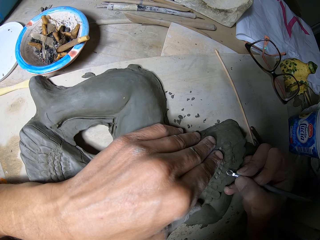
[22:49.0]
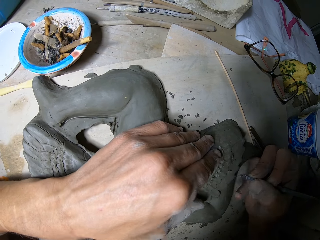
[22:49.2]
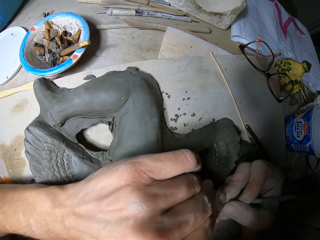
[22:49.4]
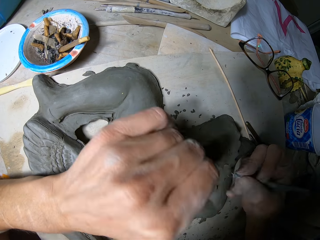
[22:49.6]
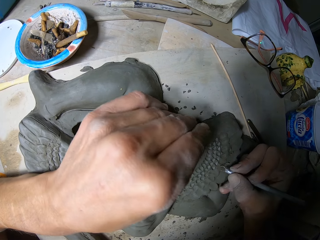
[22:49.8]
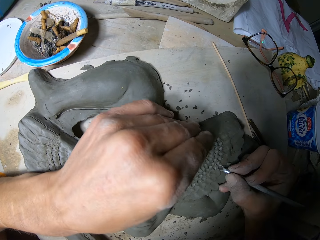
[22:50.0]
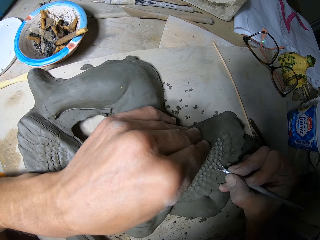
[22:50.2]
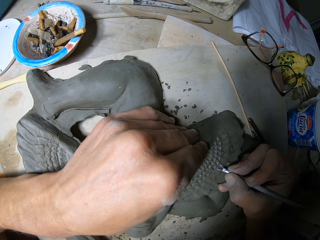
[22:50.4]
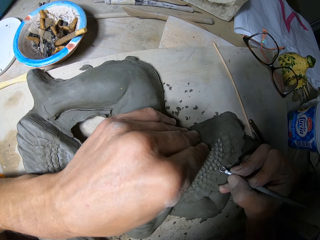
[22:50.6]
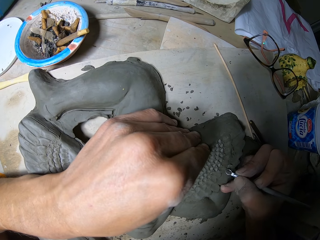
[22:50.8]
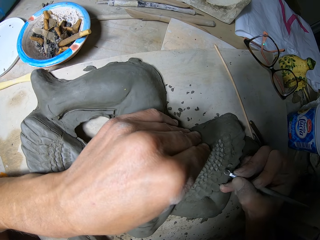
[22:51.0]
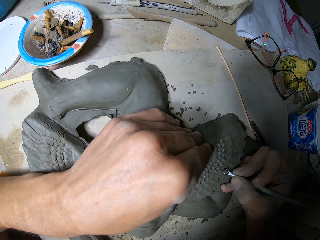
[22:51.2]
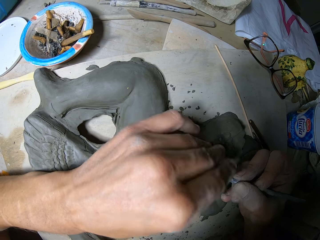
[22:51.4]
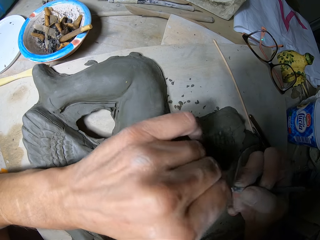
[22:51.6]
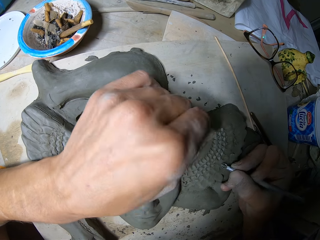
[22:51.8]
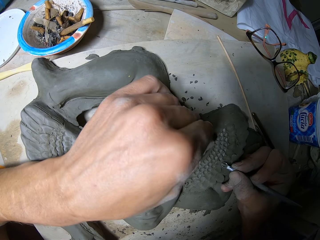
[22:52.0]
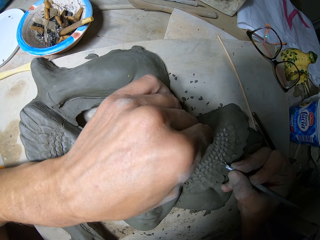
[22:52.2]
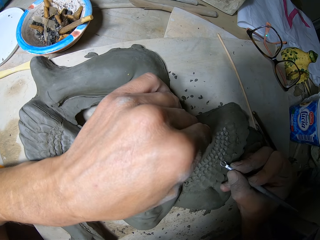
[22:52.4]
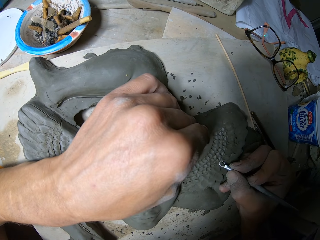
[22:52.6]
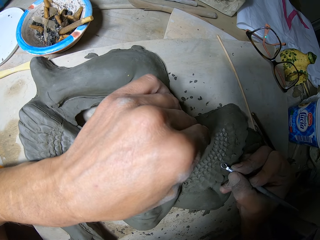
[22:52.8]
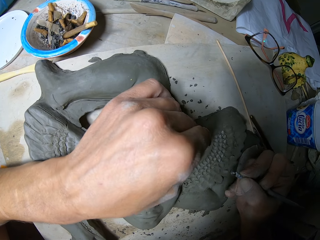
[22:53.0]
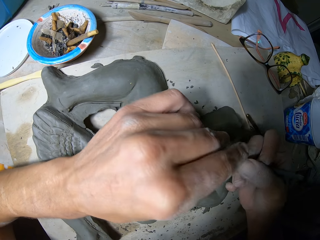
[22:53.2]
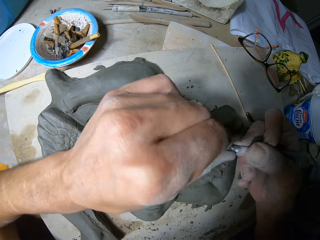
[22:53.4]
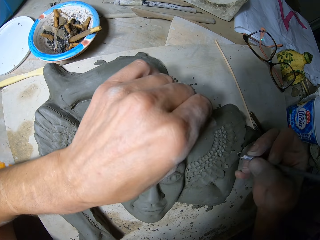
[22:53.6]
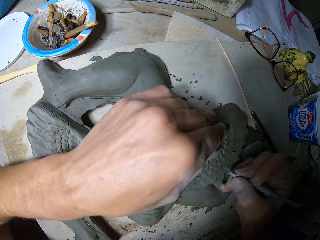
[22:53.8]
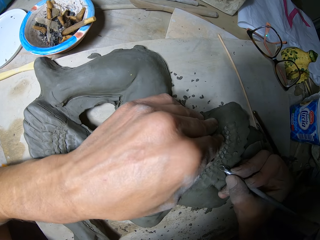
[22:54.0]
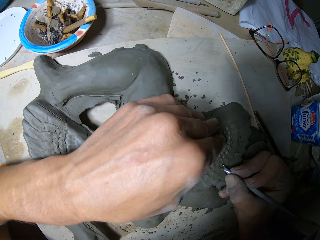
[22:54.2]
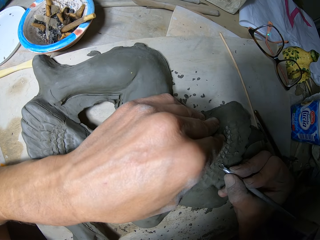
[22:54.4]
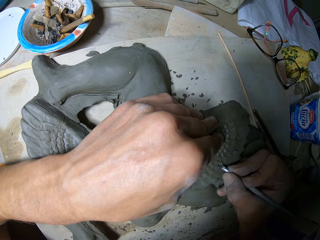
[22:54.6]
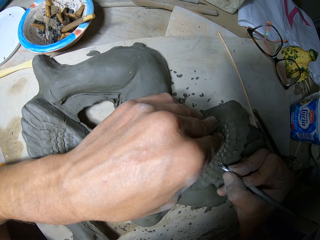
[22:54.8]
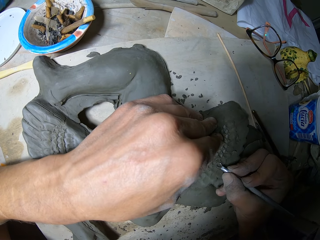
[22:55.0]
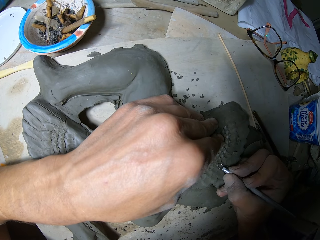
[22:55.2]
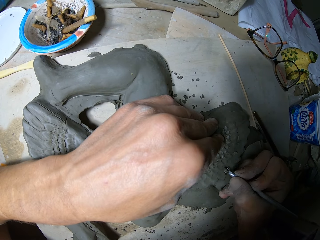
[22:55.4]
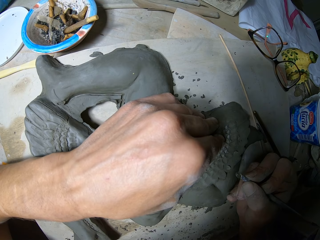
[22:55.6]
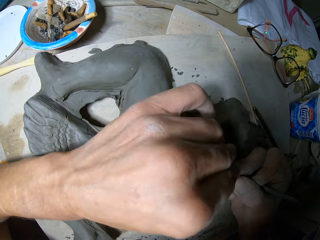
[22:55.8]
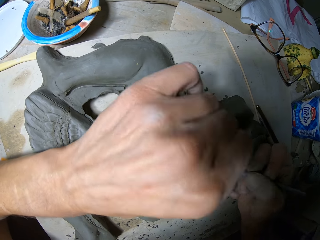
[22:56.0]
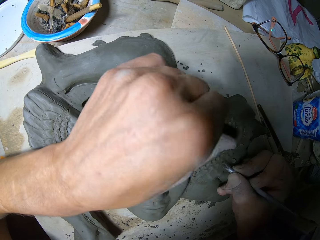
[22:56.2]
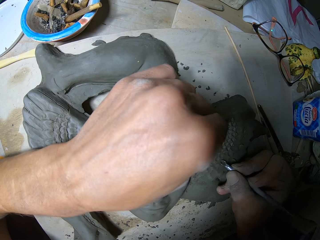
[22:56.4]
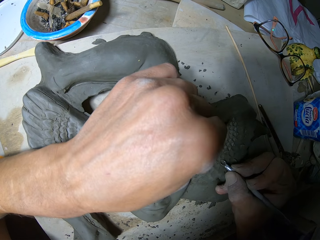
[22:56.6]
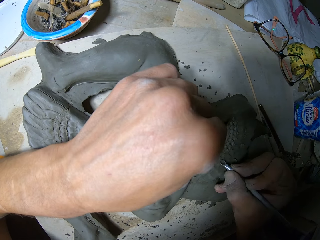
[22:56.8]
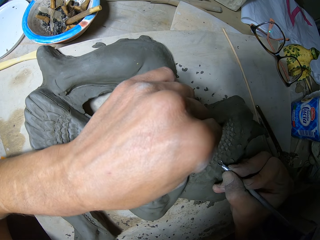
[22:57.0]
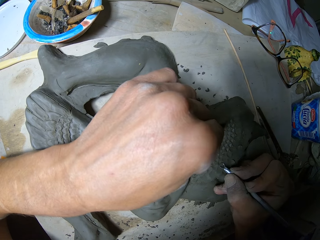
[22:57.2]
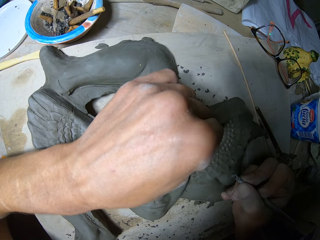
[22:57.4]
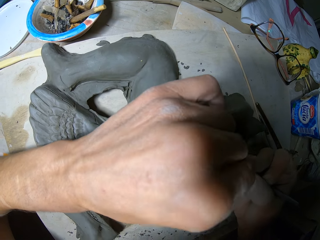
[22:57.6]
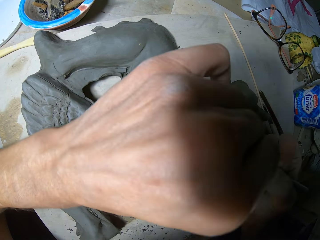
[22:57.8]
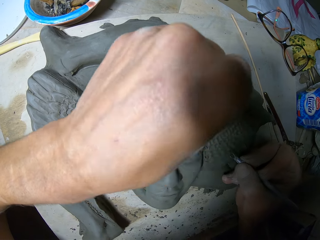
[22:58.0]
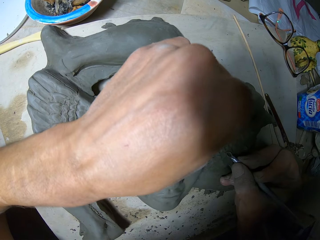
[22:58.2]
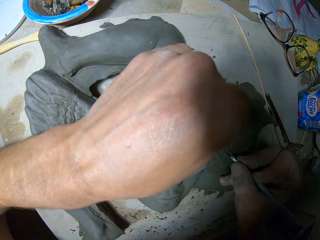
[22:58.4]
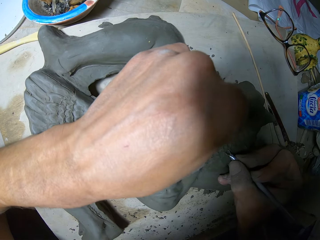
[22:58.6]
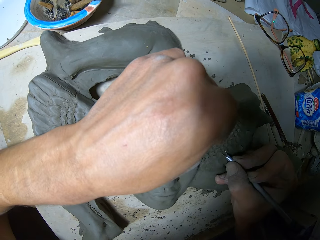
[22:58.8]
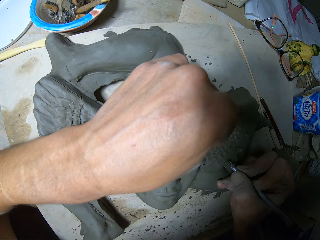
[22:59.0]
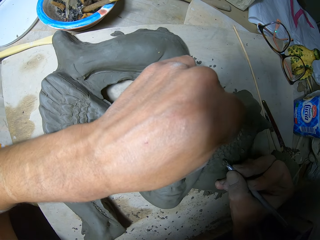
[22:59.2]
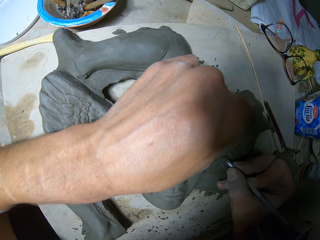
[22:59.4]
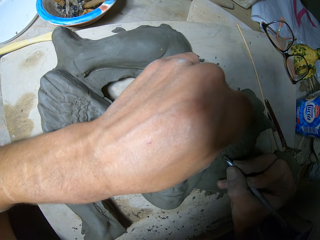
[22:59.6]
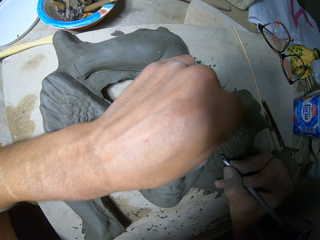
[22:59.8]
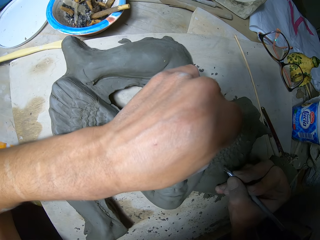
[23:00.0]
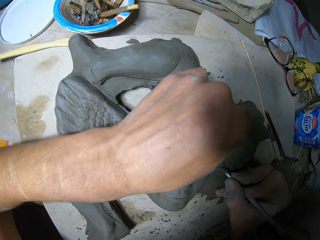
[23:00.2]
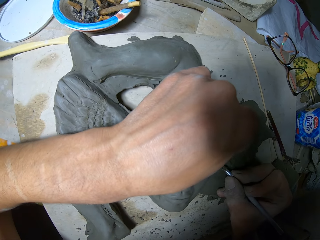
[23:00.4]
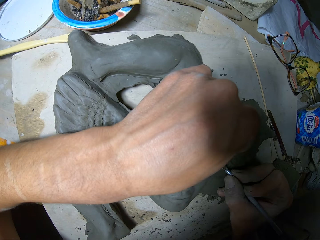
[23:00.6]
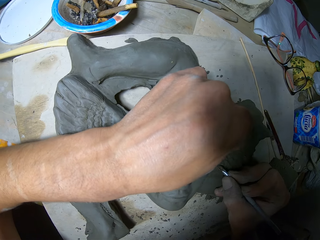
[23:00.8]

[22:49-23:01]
The camera wearer removes plasticine debris with his left hand from the ribbon tool. He sculpts with the ribbon tool in his right hand. He removes plasticine debris with his left hand from the ribbon tool. He sculpts with the ribbon tool in his right hand. He removes plasticine debris with his left hand from the ribbon tool. He sculpts with the ribbon tool in his right hand. He removes plasticine debris with his left hand from the ribbon tool. He sculpts with the ribbon tool in his right hand. He removes plasticine debris with his left hand from the ribbon tool. He sculpts with the ribbon tool in his right hand.

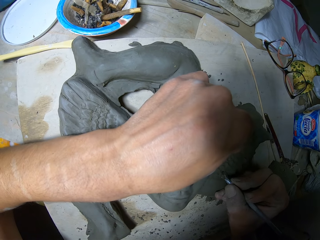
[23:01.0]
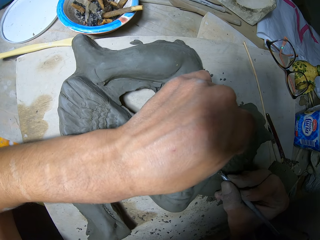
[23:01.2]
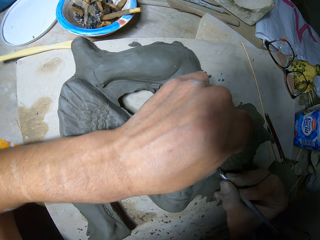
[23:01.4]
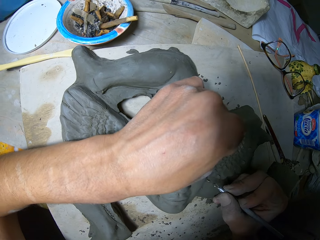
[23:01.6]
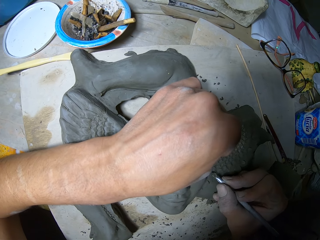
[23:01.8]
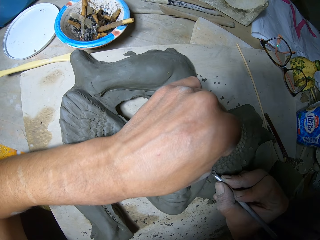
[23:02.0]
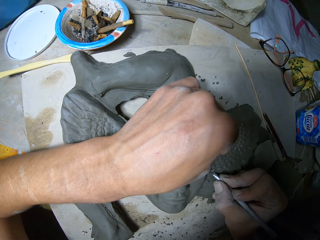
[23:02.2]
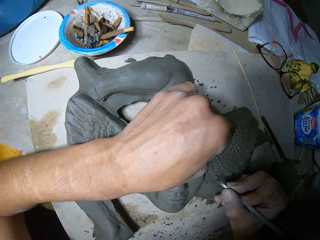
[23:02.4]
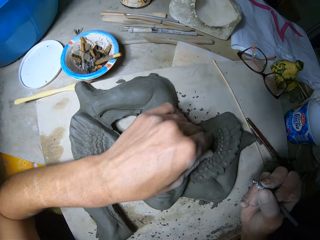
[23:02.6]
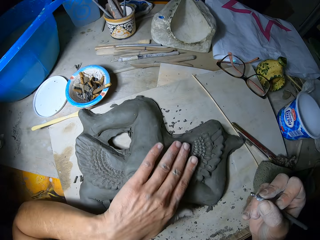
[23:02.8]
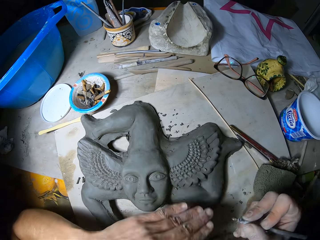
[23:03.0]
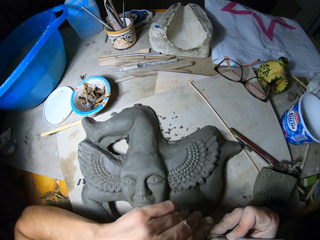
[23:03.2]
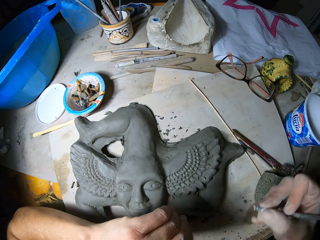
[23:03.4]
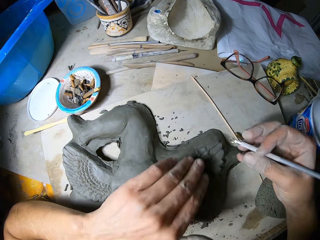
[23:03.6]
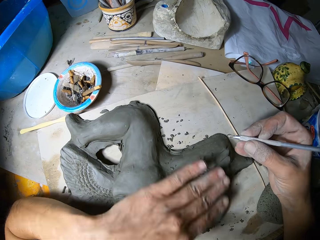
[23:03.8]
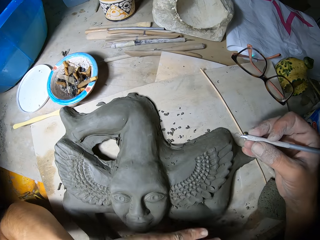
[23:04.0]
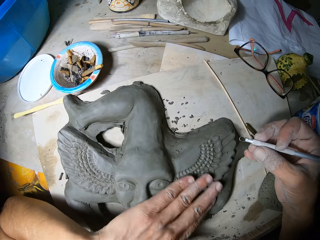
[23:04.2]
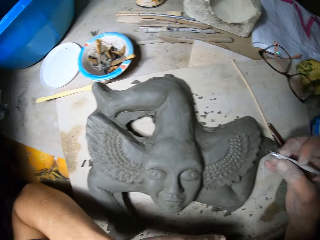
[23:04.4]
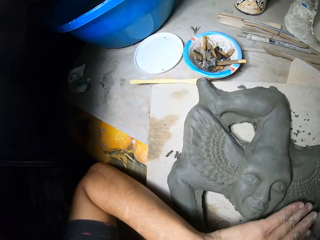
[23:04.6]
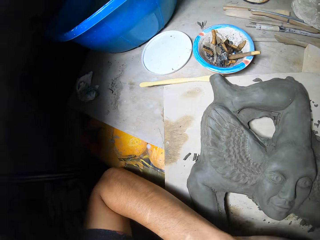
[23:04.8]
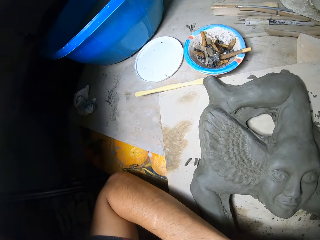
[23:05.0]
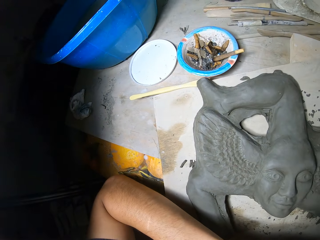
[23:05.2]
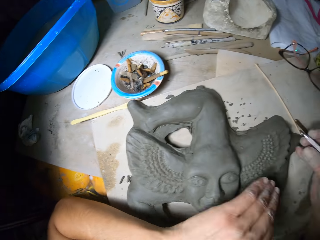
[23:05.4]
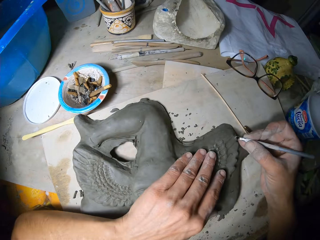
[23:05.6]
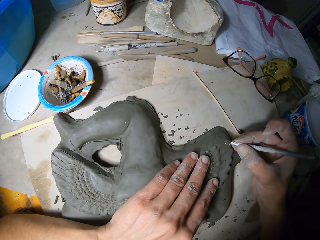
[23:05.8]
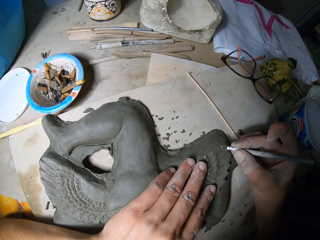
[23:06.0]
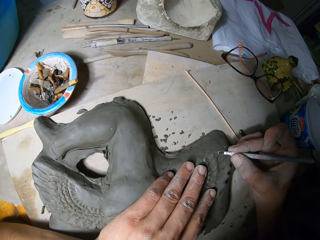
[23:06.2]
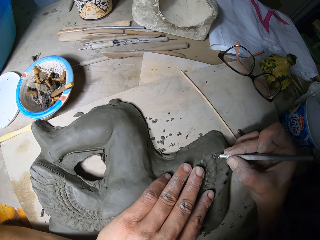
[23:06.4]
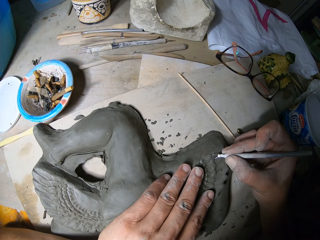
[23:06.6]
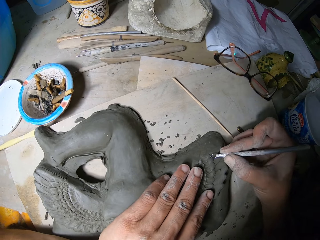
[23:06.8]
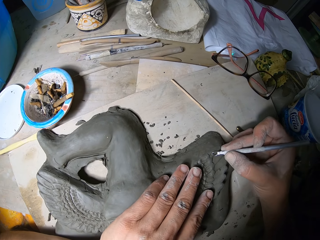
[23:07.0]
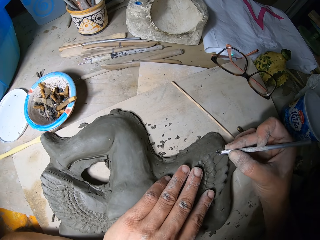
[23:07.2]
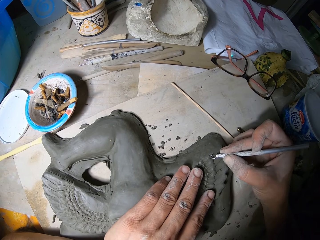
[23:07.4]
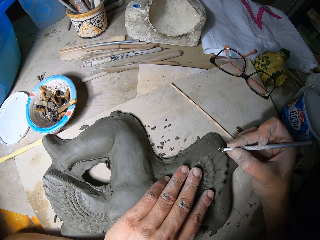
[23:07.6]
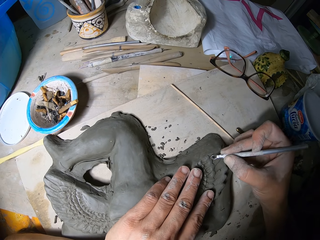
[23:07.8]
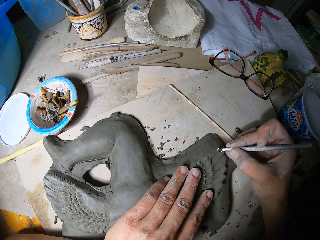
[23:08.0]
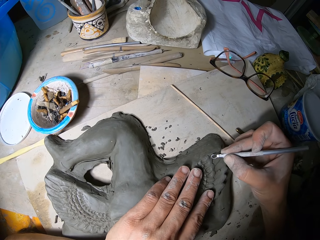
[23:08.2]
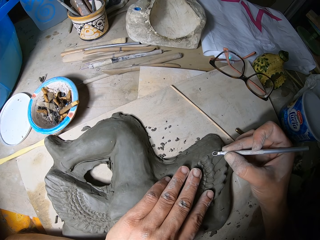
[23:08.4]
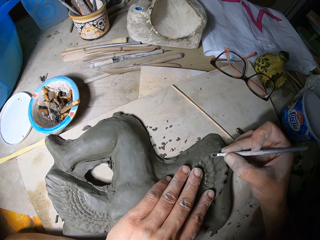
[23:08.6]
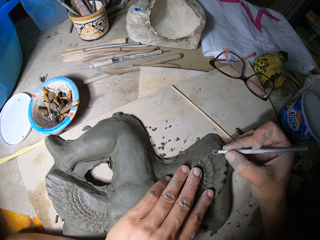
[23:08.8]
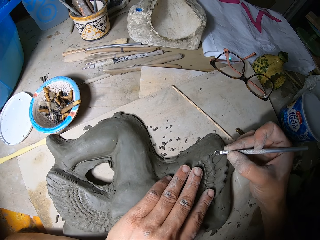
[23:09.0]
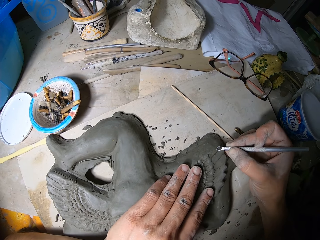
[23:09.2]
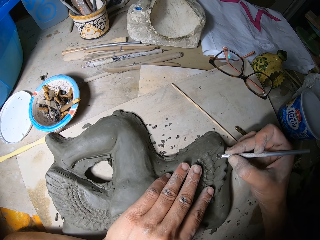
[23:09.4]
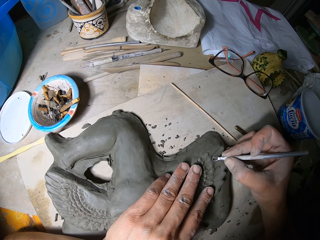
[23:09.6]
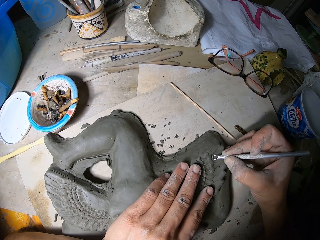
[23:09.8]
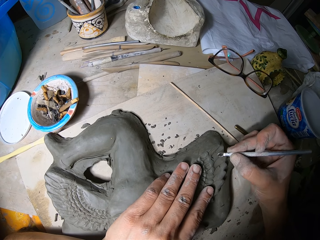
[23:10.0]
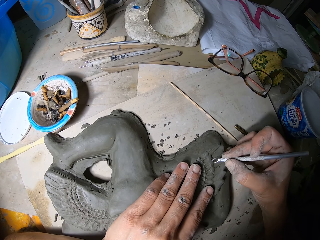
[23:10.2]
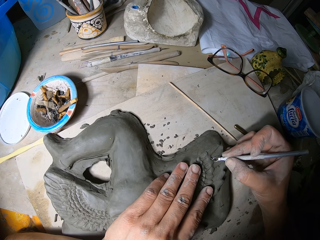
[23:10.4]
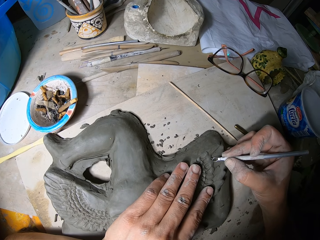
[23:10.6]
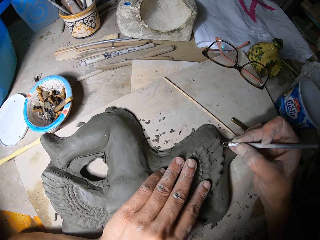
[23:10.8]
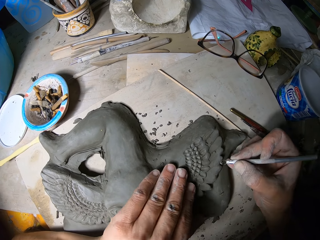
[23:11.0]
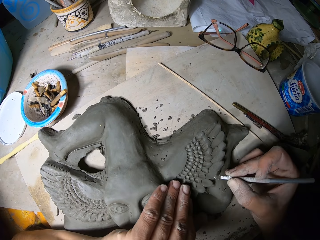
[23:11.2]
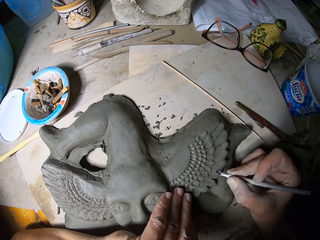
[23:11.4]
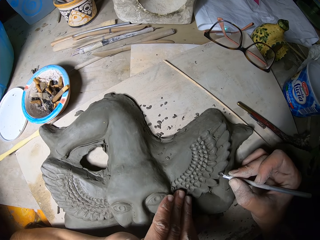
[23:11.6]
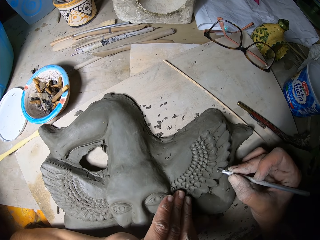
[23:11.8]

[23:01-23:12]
The camera wearer dusts off plasticine debris with his left index finger from the sculpture. He sculpts with the ribbon tool in his right hand.
